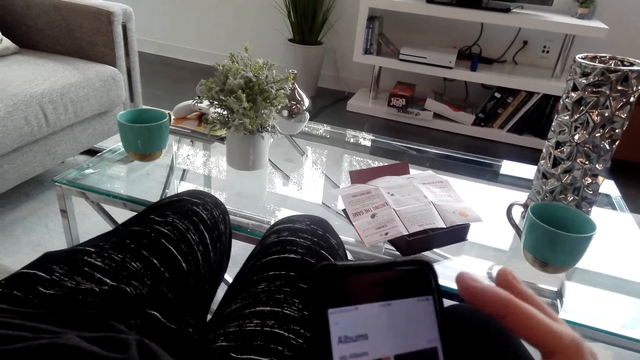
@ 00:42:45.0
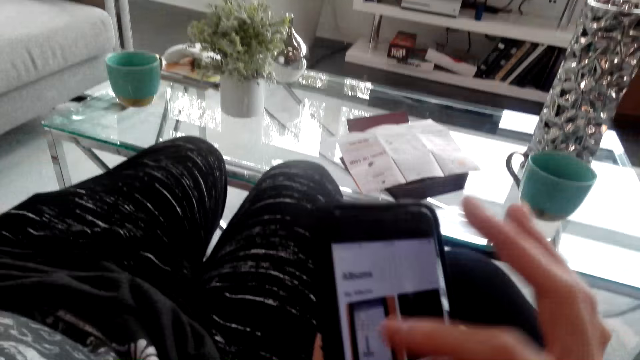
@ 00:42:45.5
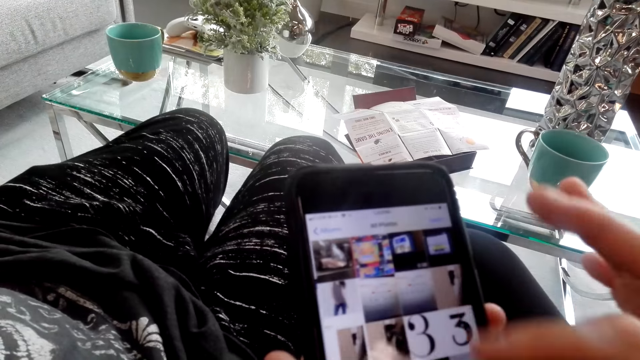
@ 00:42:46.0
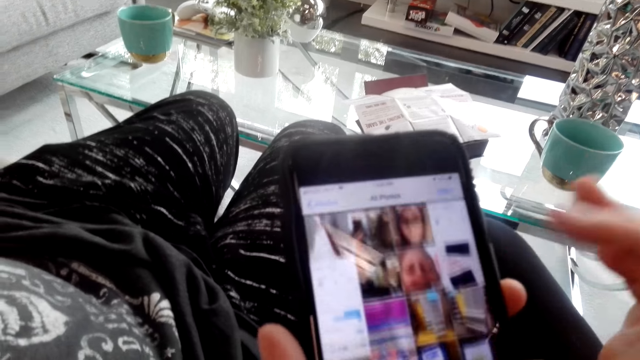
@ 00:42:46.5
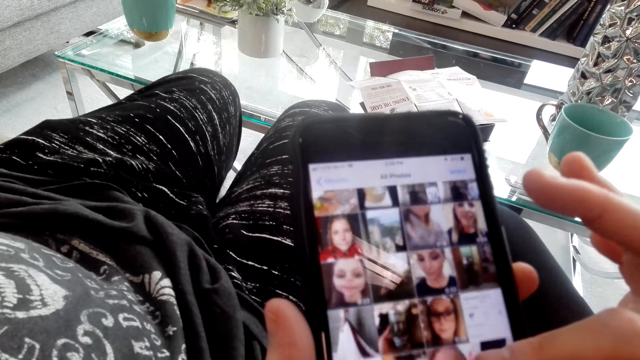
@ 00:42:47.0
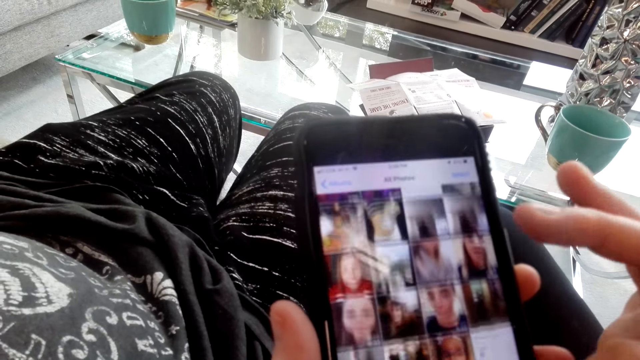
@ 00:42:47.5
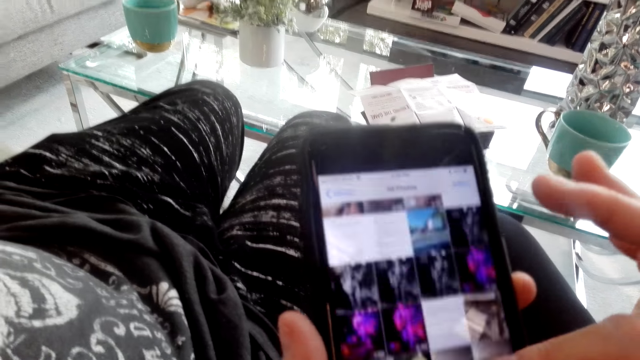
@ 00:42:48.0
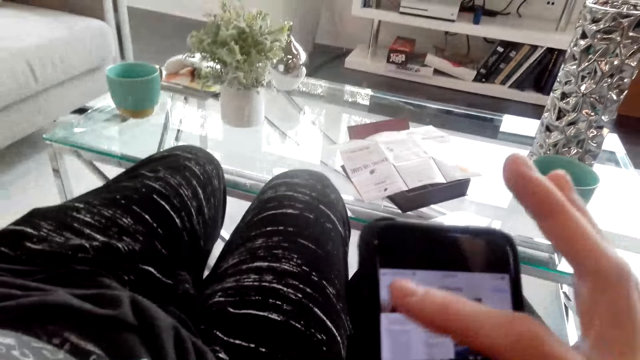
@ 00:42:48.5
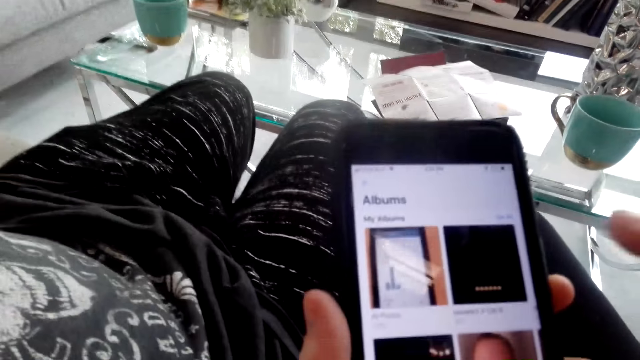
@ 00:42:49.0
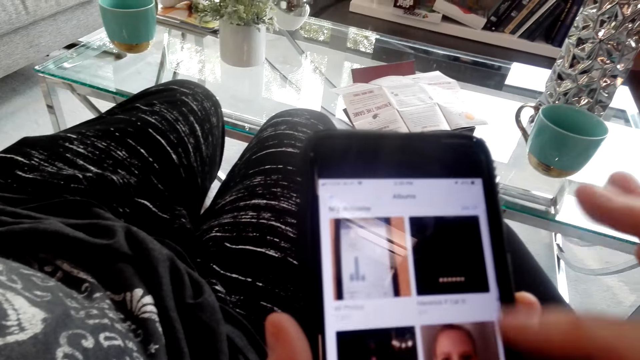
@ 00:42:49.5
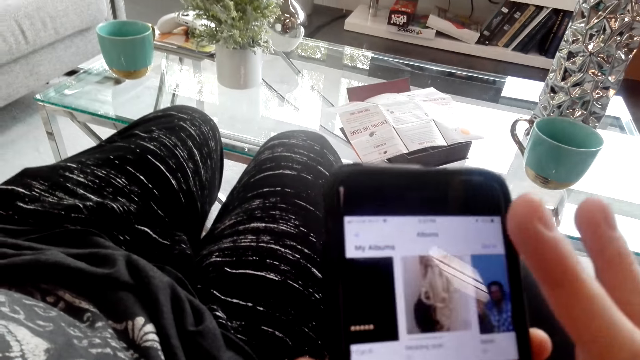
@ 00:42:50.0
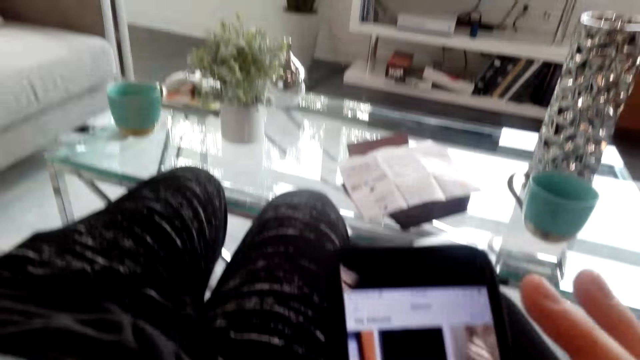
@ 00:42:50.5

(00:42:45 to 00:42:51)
A man talks to the camera wearer.

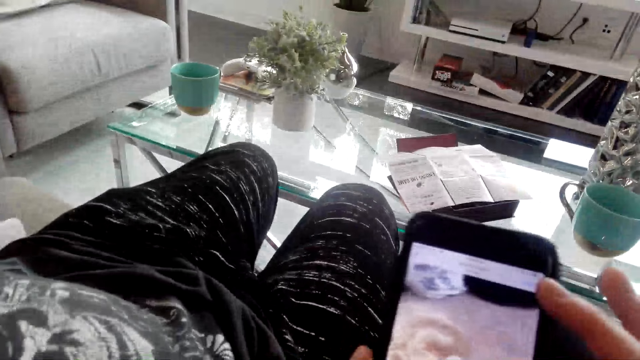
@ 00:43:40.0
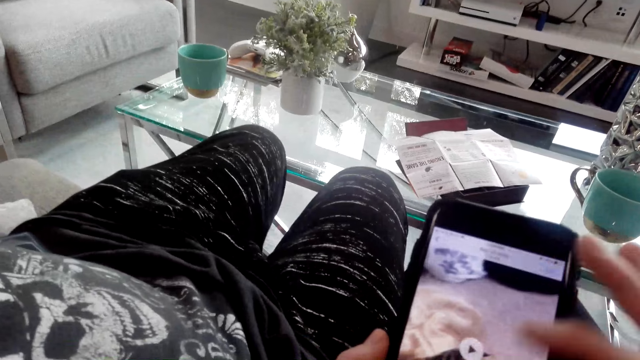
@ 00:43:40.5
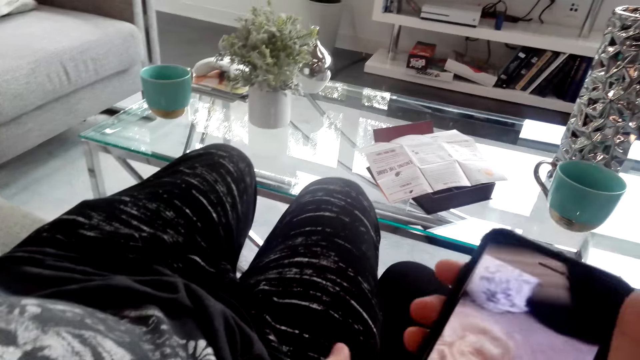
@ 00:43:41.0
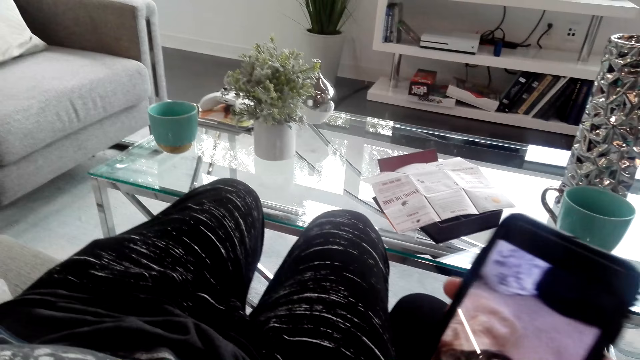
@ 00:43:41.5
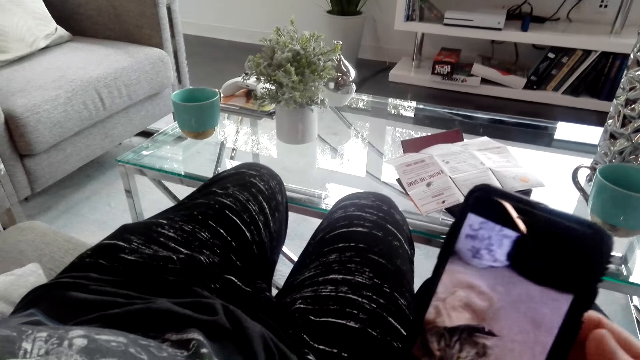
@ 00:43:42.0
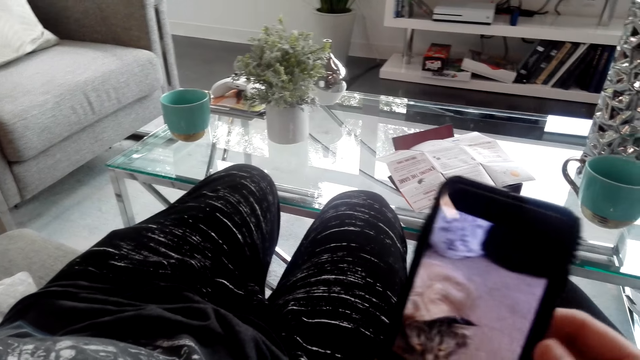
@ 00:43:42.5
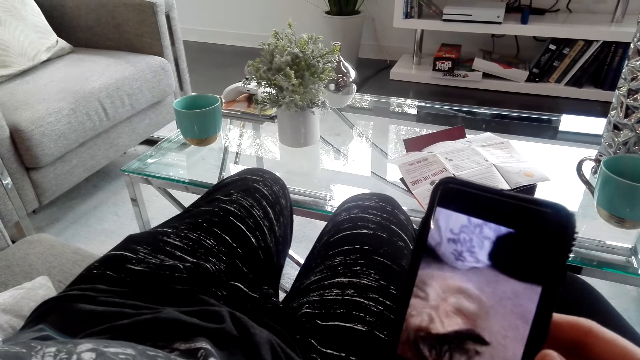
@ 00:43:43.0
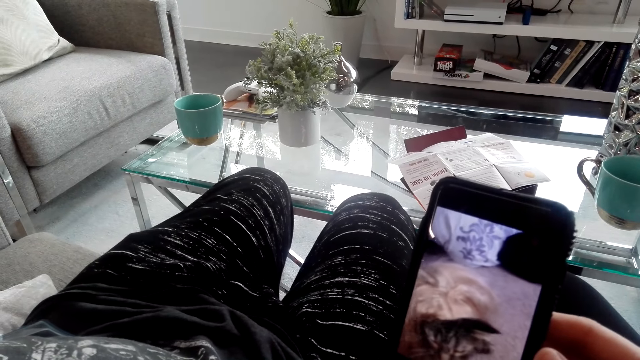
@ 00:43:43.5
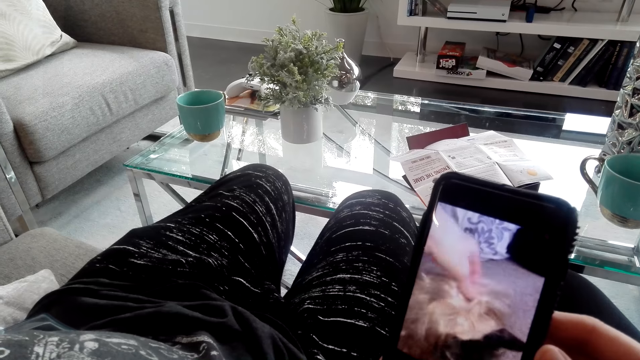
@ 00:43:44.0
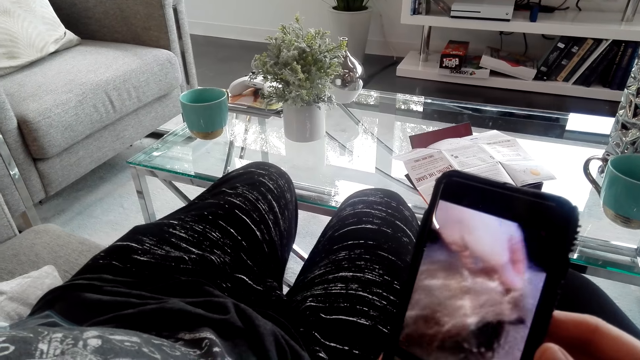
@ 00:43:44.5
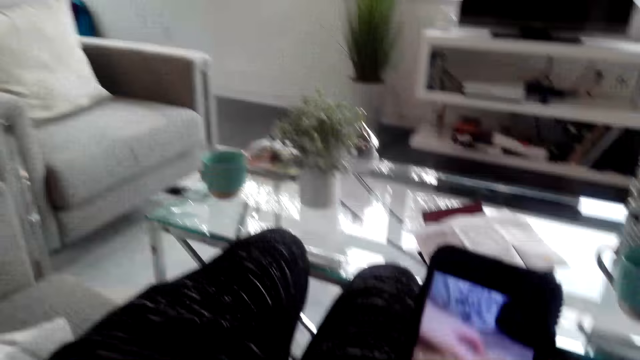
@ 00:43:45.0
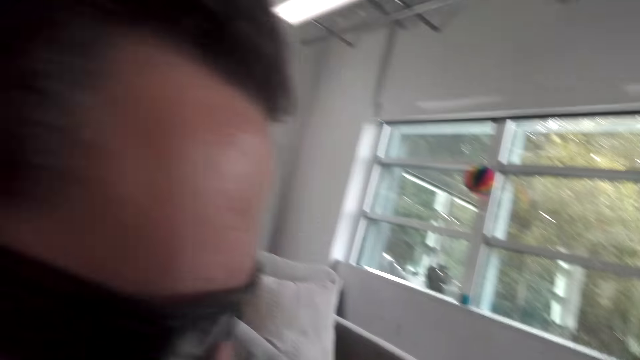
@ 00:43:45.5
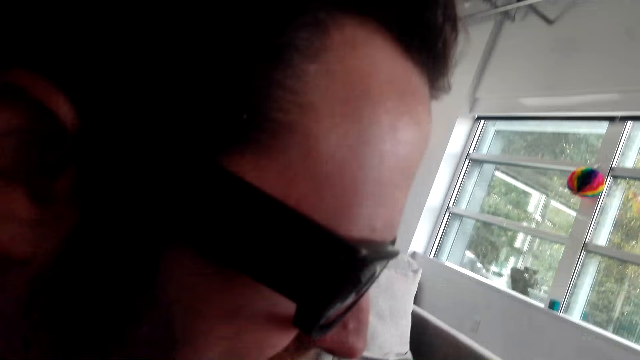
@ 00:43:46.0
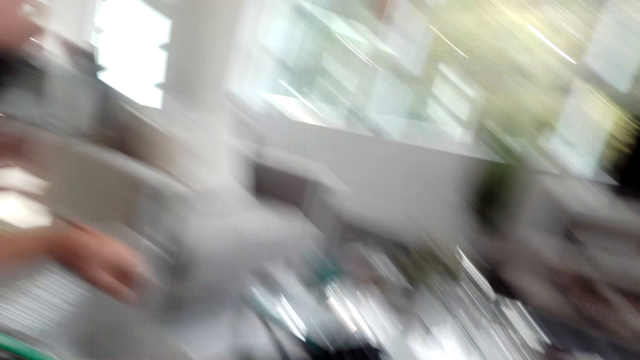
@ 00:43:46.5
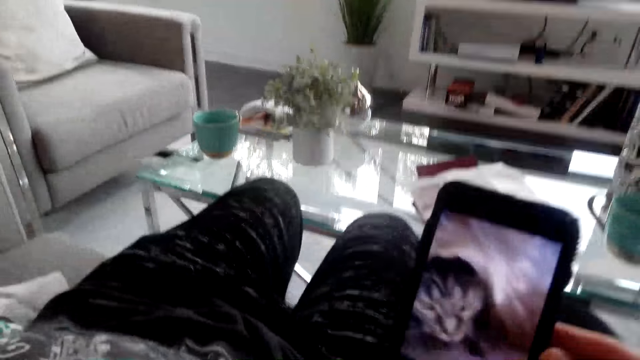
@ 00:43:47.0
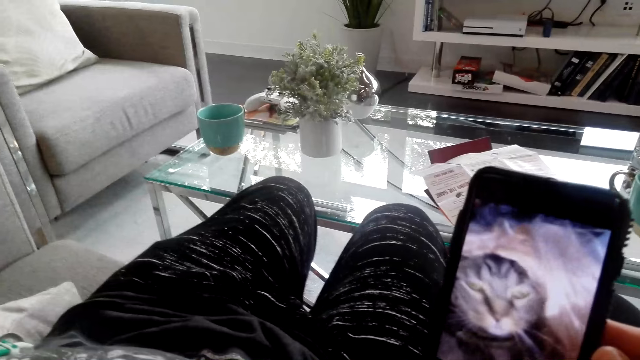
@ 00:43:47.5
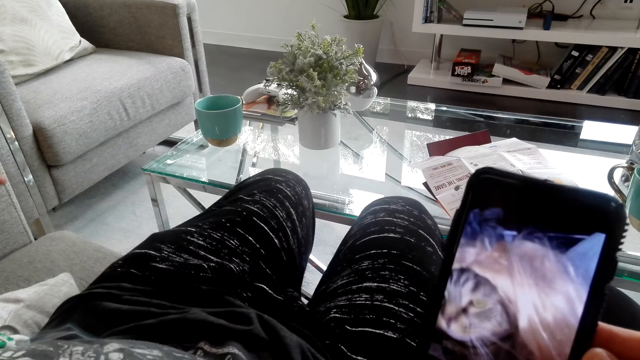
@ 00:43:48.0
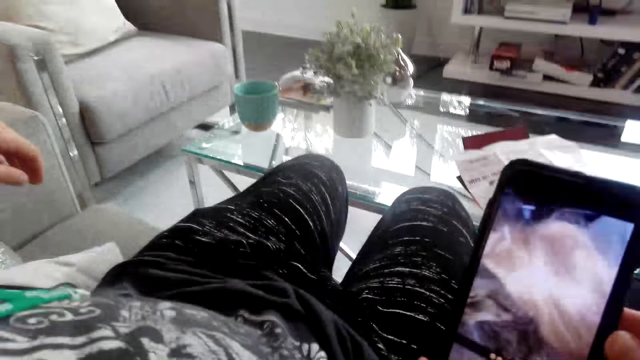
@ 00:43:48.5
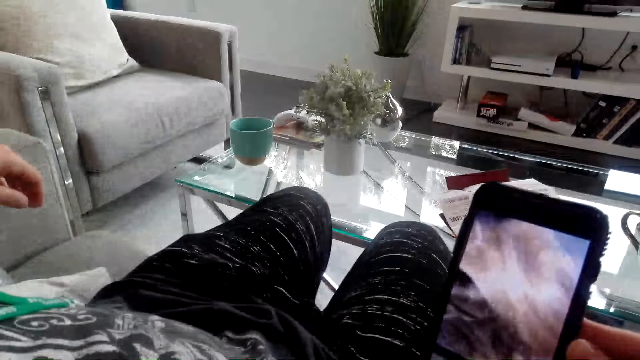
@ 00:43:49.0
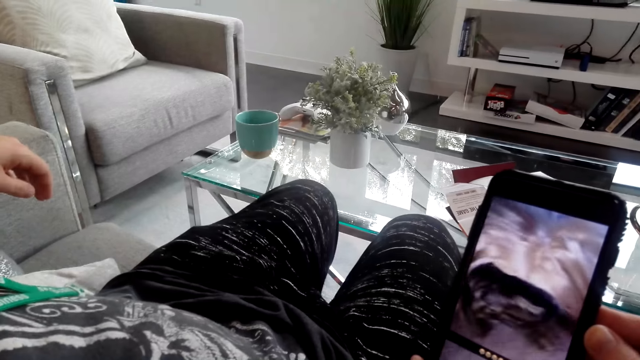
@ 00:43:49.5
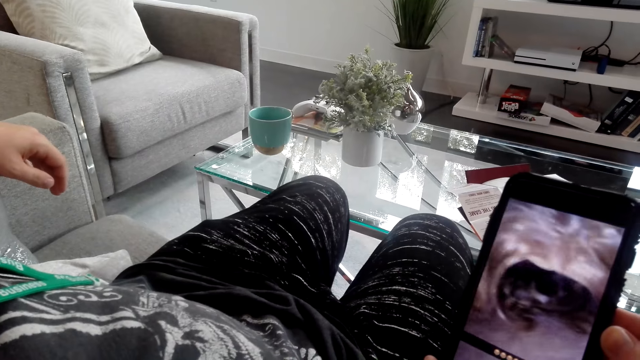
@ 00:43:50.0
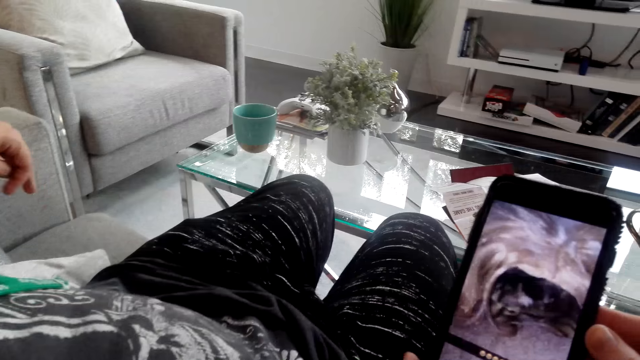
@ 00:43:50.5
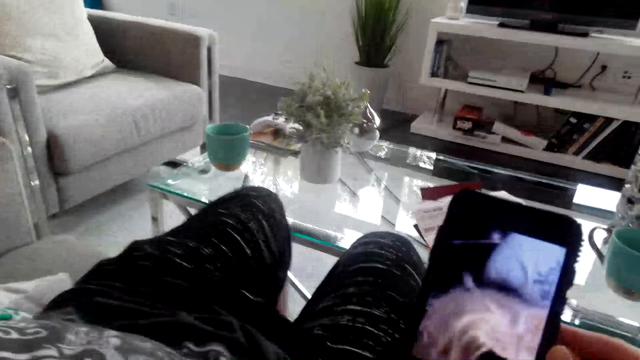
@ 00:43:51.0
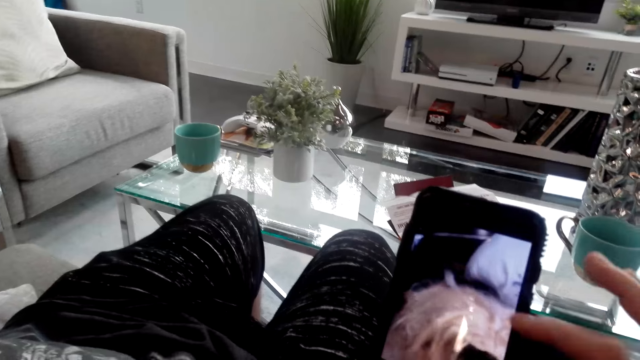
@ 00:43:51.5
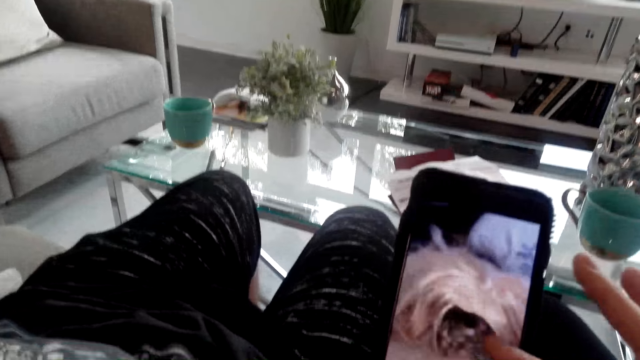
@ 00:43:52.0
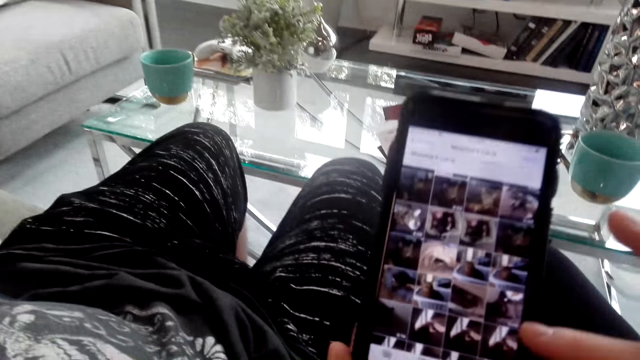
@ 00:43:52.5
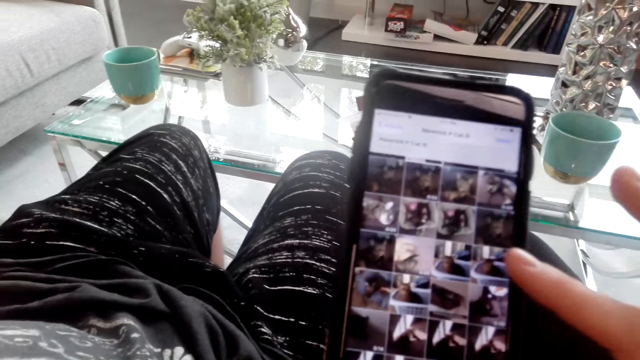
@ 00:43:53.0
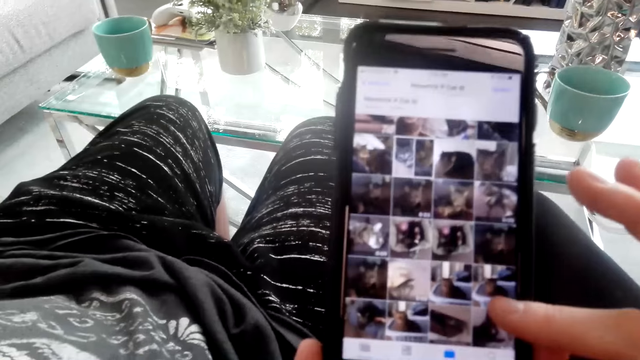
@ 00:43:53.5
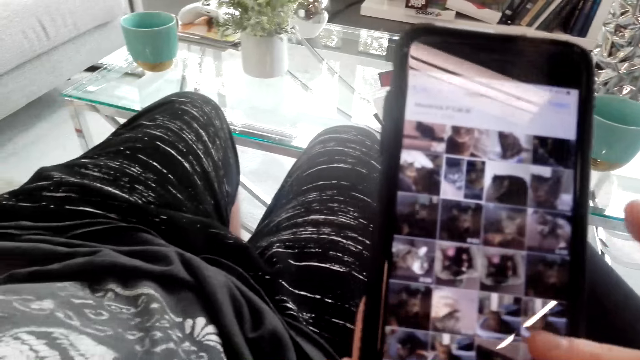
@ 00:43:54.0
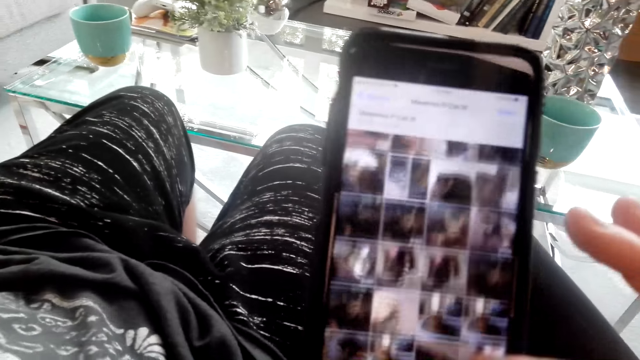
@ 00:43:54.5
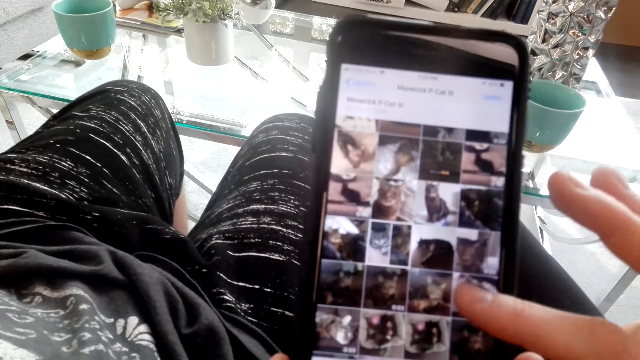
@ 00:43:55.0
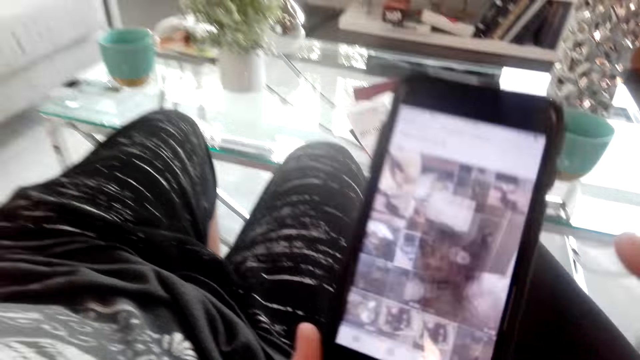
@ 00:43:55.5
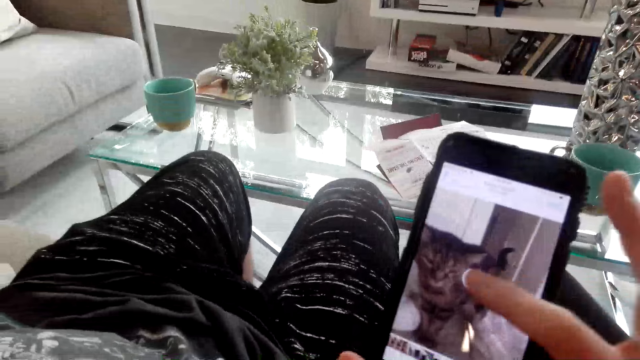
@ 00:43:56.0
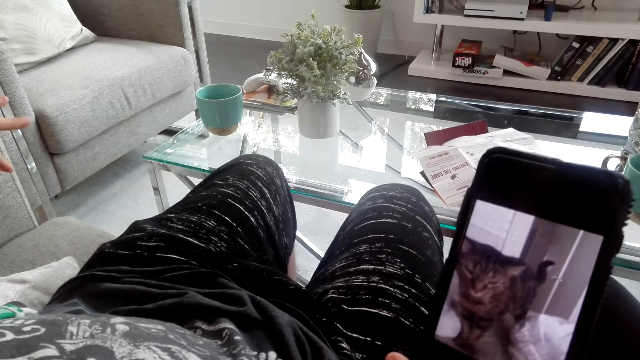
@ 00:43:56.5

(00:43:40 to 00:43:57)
The camera wearer watches a video on a phone. They operate the phone.
